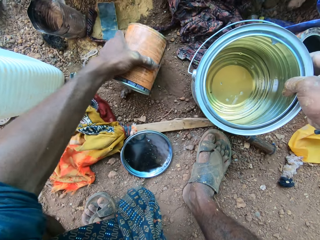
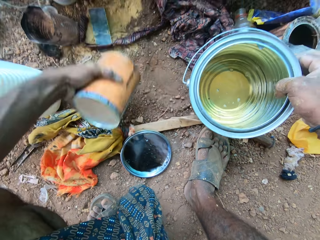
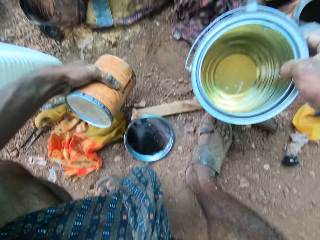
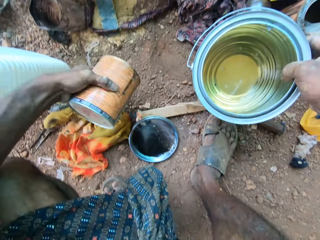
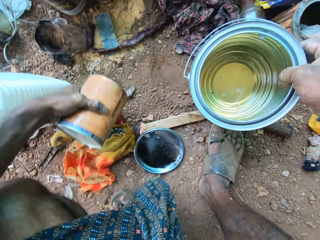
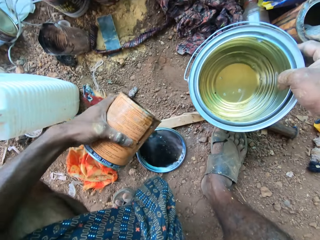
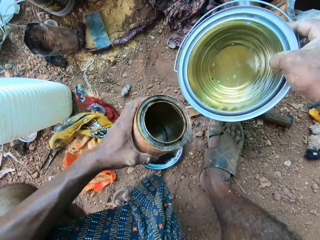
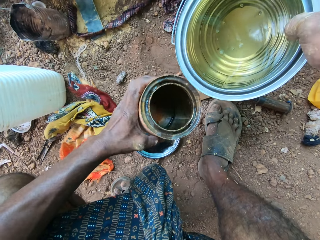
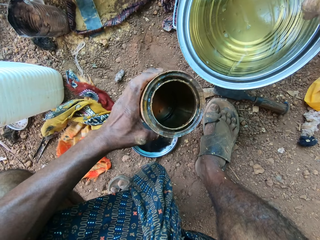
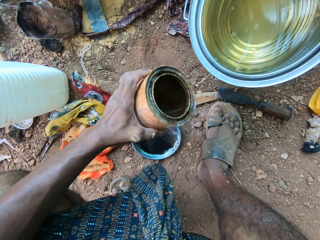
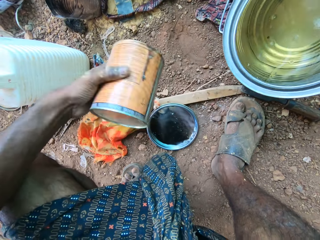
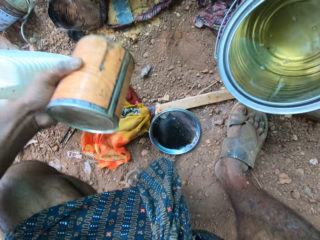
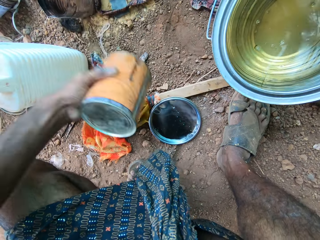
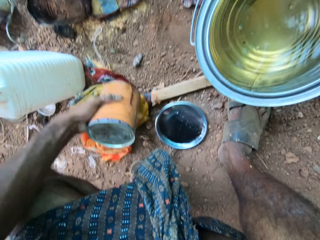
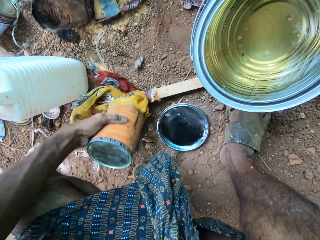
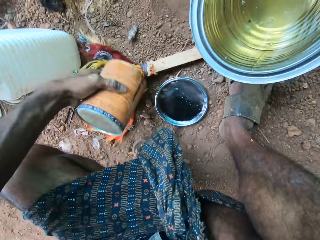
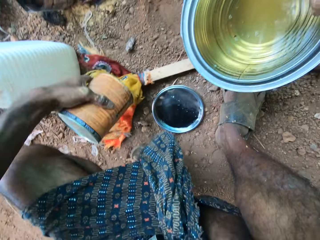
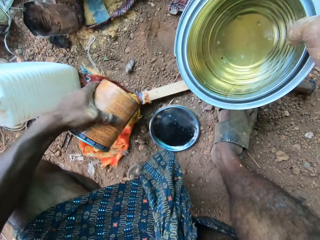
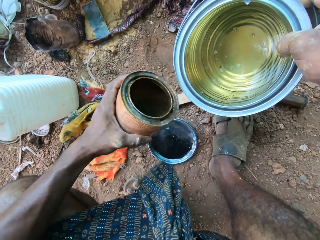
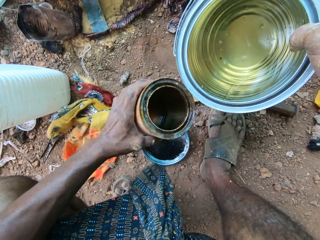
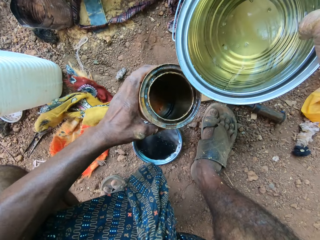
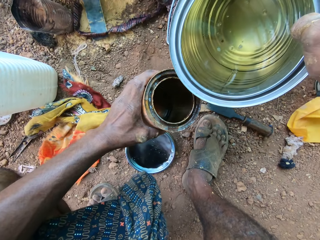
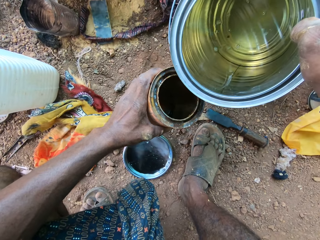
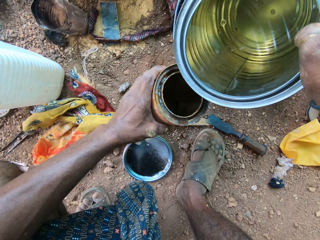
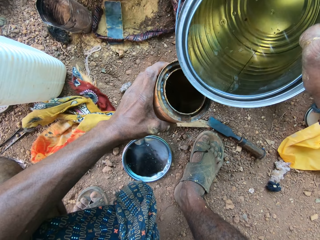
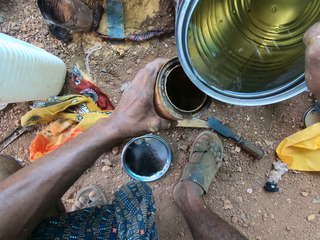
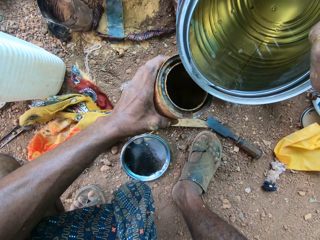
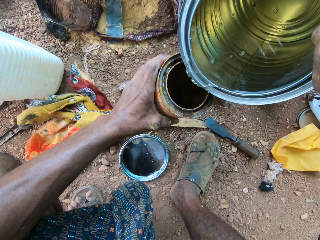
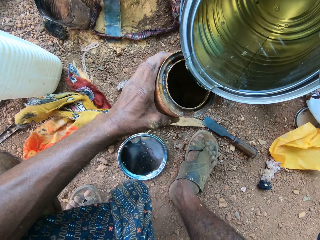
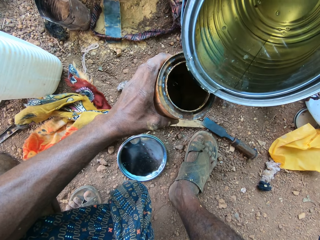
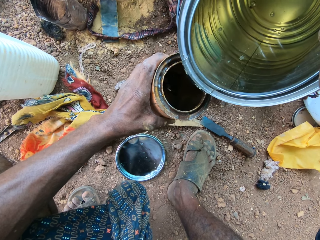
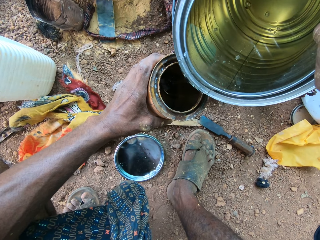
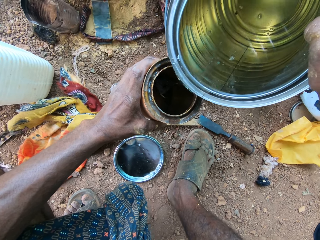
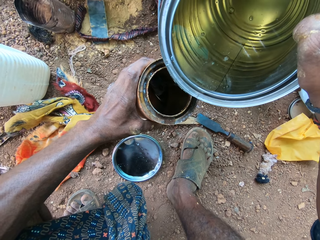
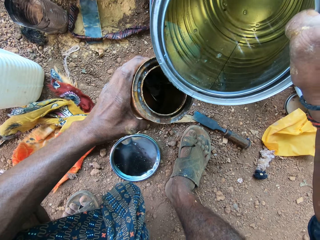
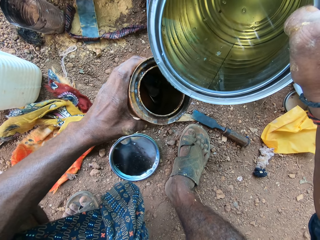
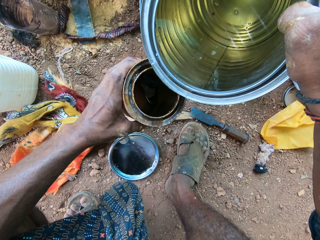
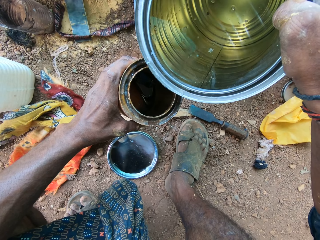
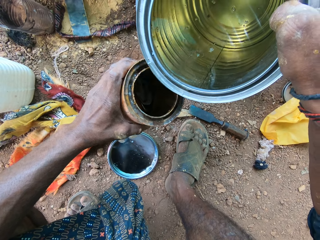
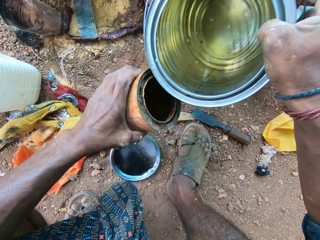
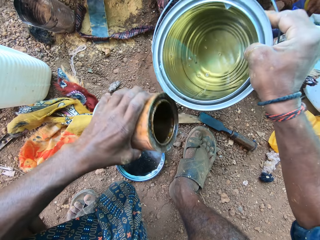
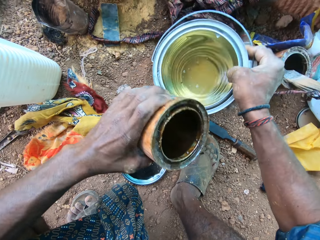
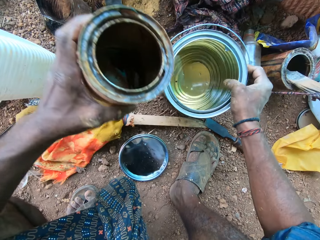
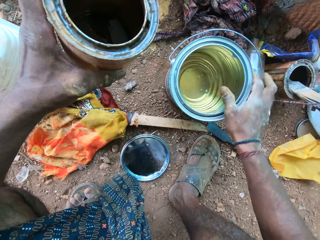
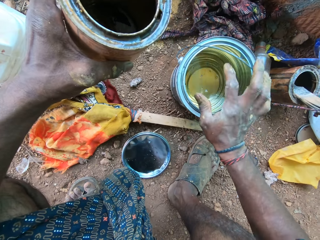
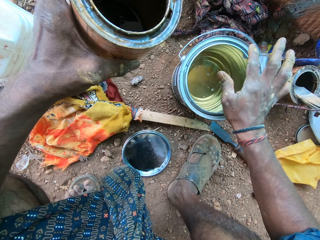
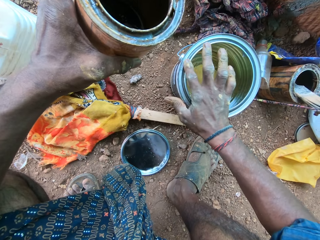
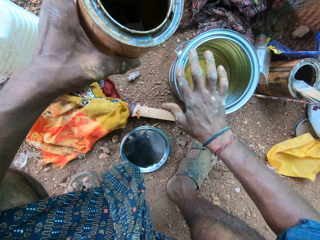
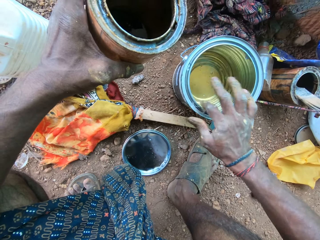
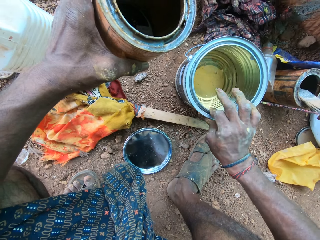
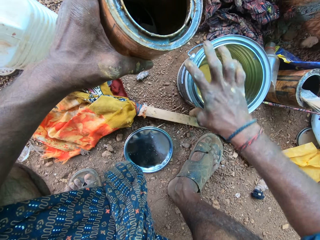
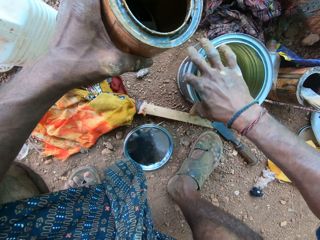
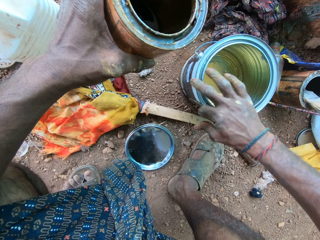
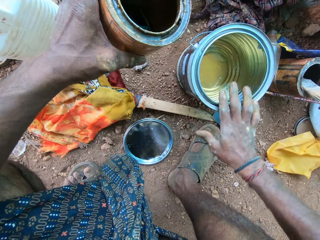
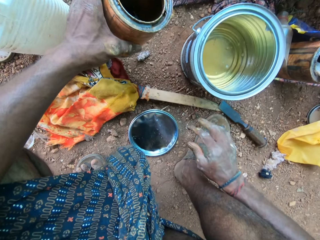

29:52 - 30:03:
The camera wearer shakes the can with his left hand. He moves the can towards the paint can with his left hand. He shakes the can with his left hand. He moves the can towards the paint can with his left hand. He pours some wood paint or kerosene from the paint can into the can in his left hand. He drops the paint can on the ground with his right hand. He cleans the paint can with his right hand.

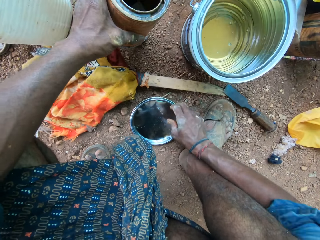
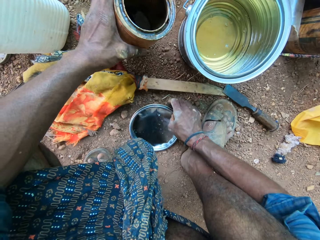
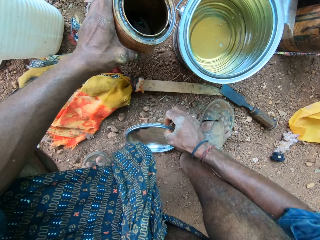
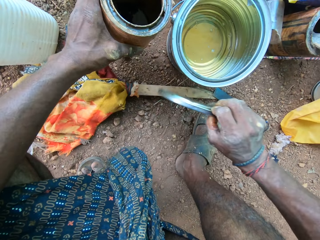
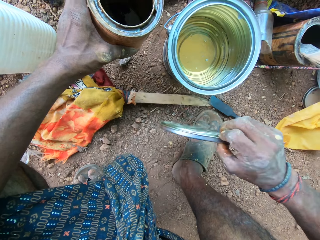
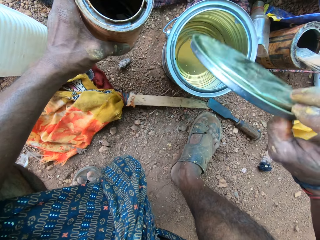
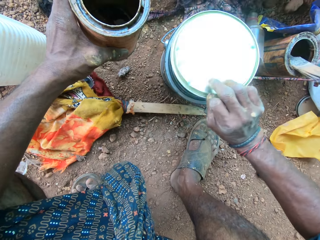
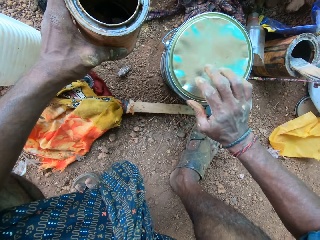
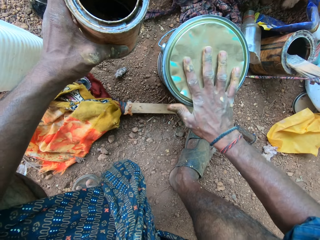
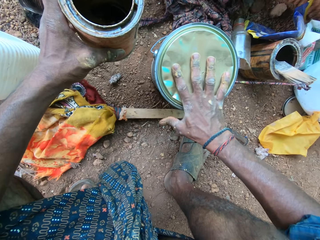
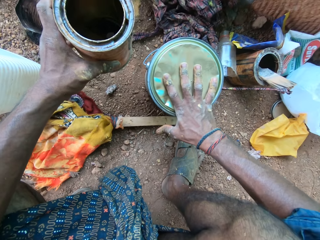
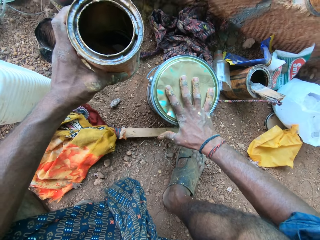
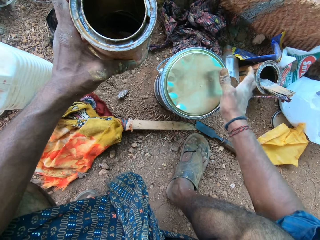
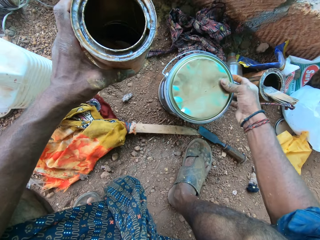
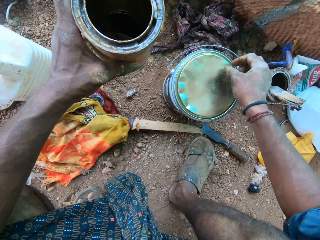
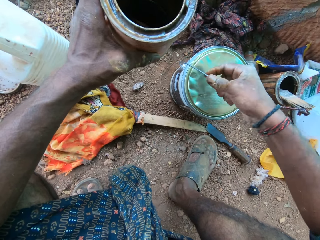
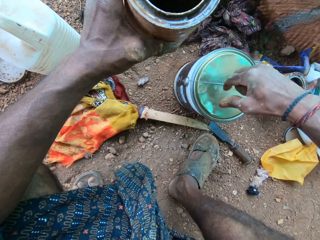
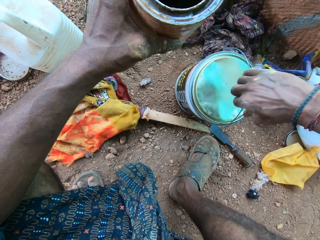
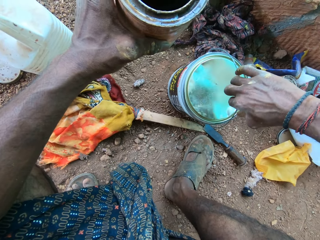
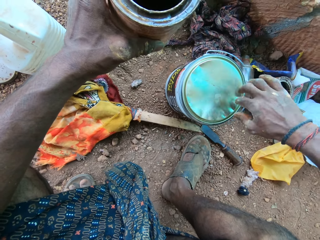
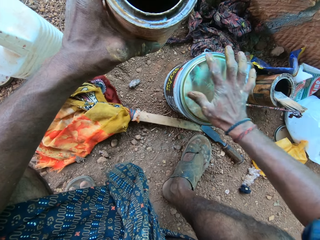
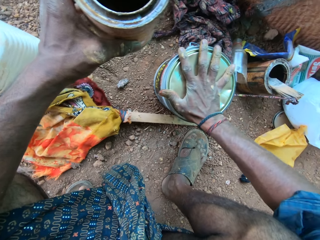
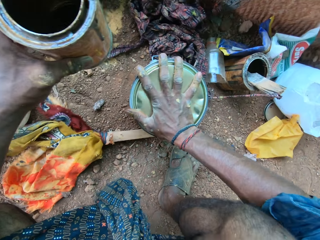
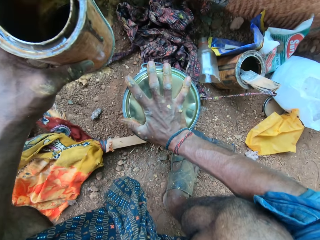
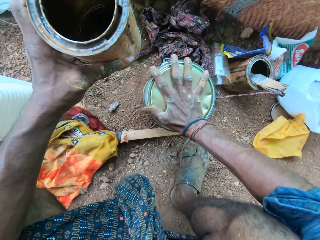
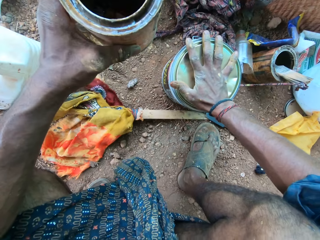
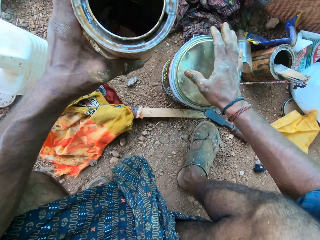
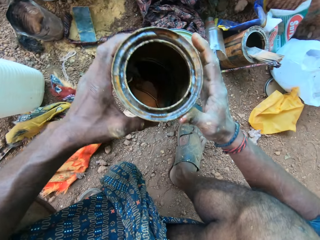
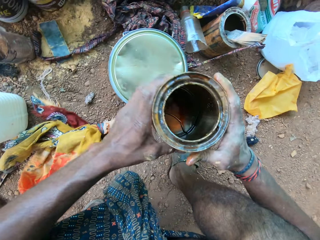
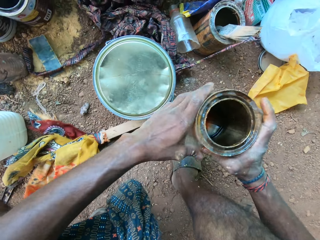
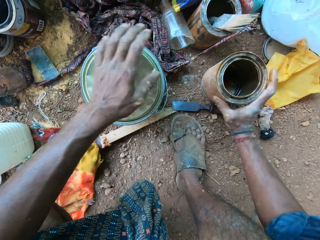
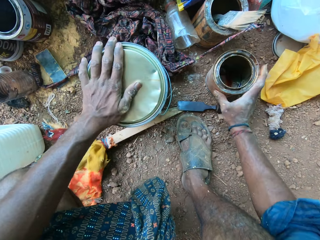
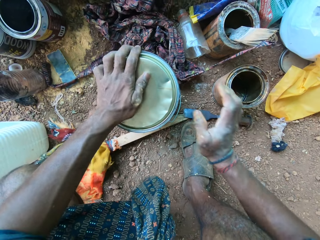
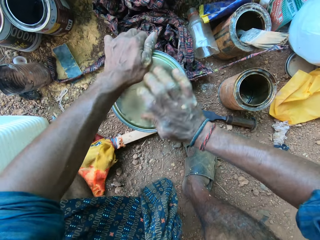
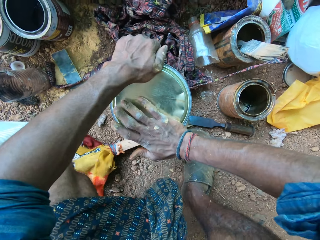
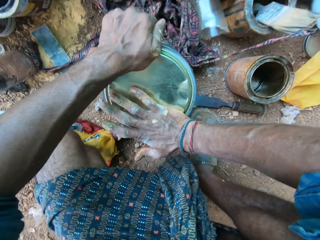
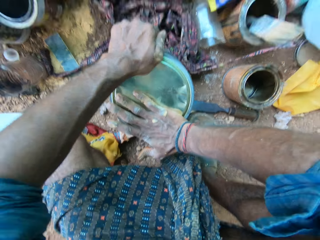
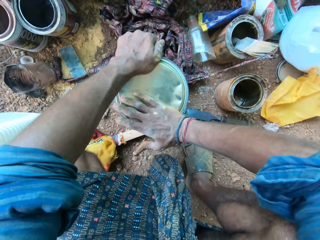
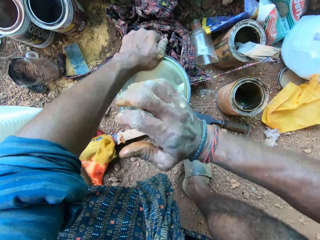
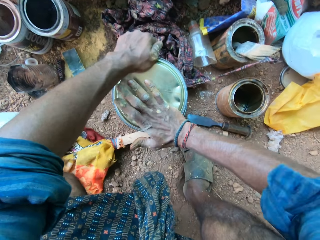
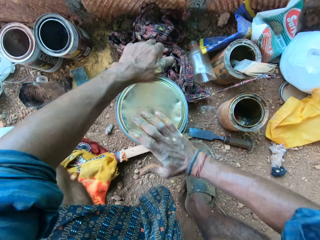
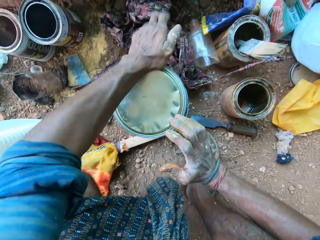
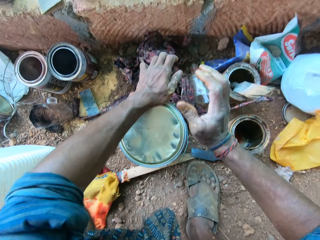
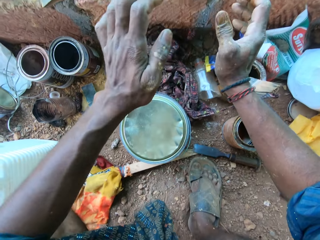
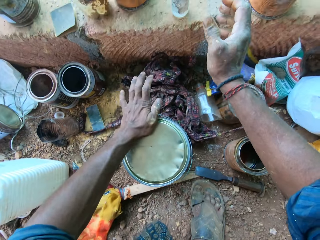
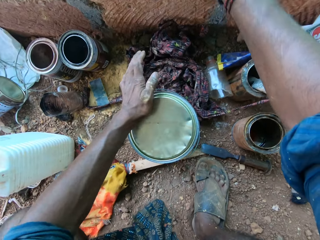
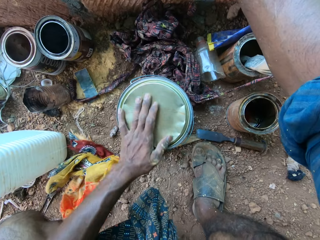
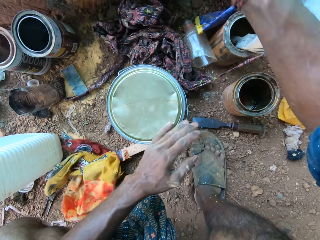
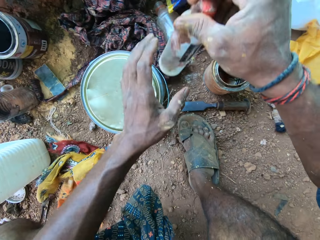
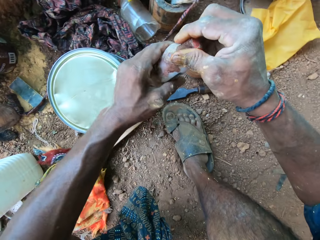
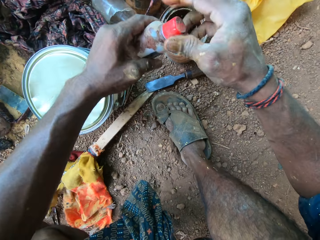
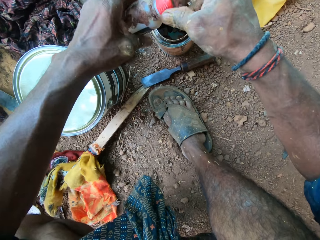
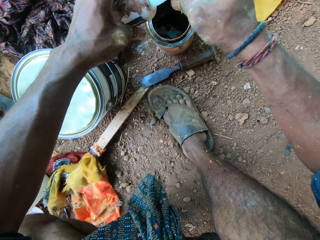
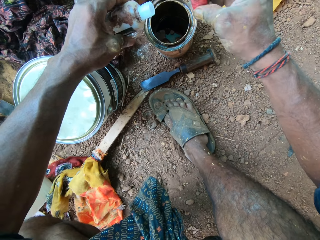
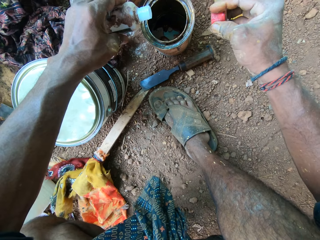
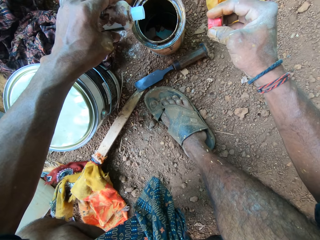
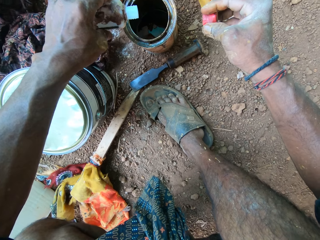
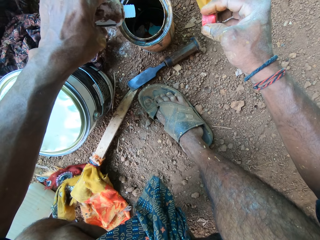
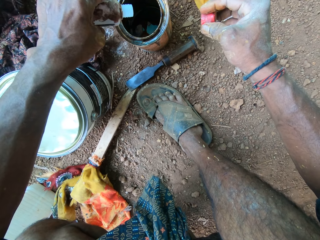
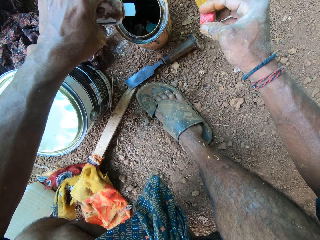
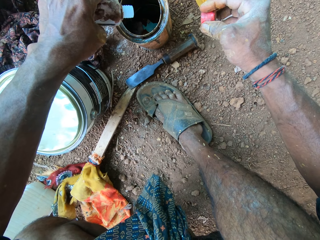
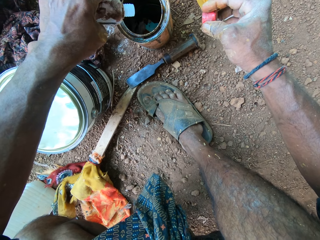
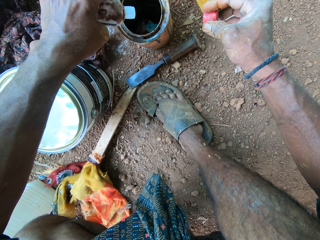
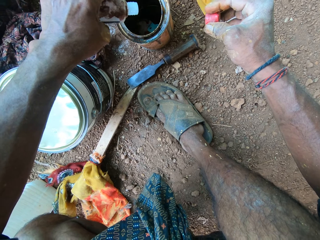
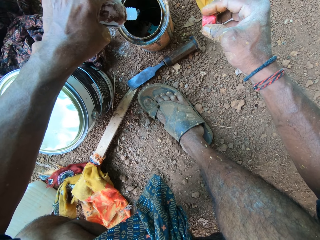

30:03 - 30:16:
The camera wearer picks up the paint can cover from the ground with his right hand. He hits the paint can cover on the paint can with his right hand. He covers the paint can with the paint can cover in his right hand. He rotates the paint can with his right hand. He presses the paint can cover with his right hand. He passes the paint can from his left hand to his right hand. He places his left hand on the paint can cover. He drops the paint can on the ground with his right hand. He presses the paint can cover with his hands. He covers a container with his hands. He hits the paint can cover with both hands. He holds the plastic bottle with his hands. He opens the plastic bottle with his right hand. He pours some liquid from the plastic bottle into the paint can with his left hand.
